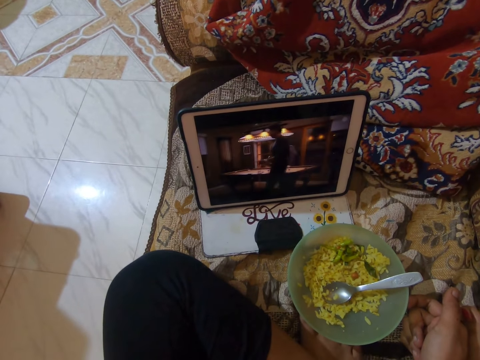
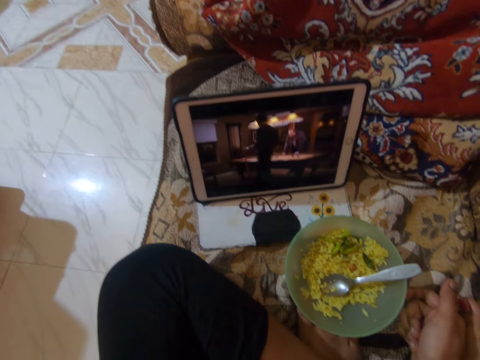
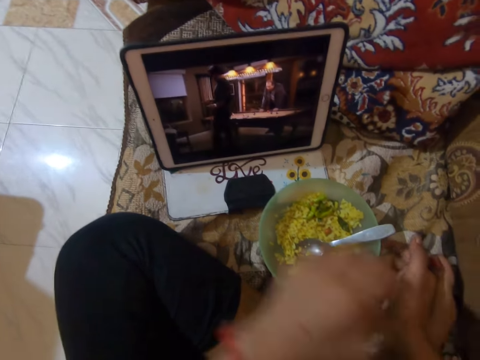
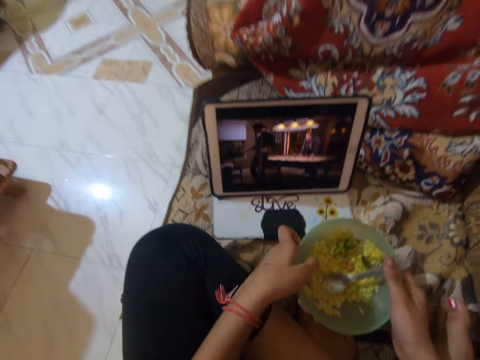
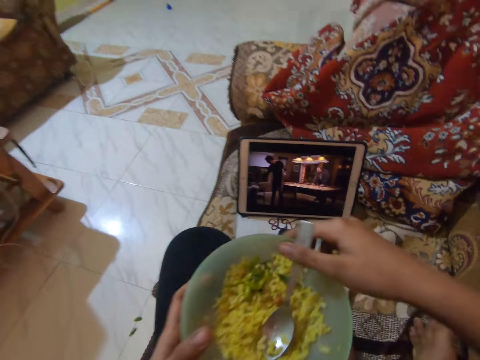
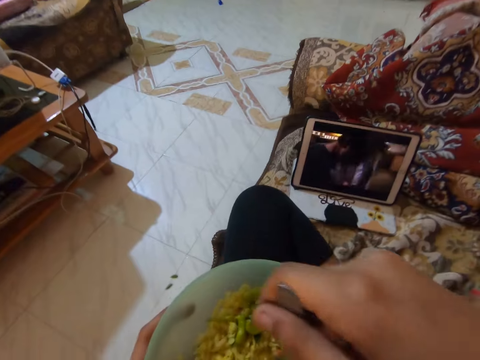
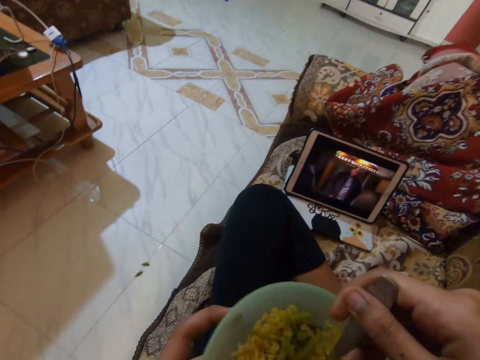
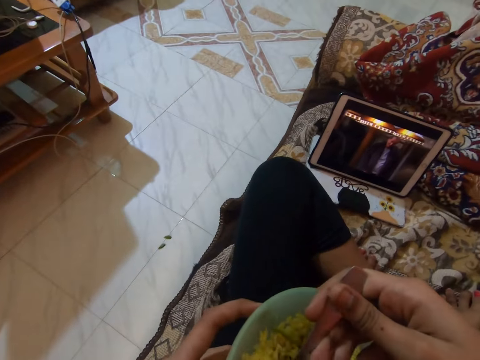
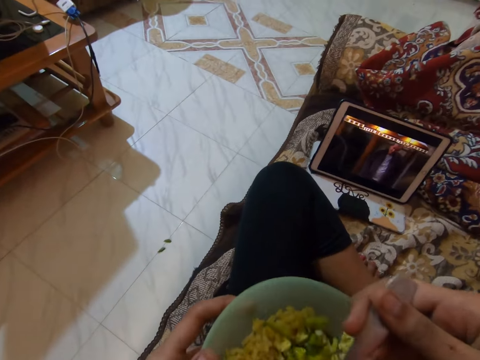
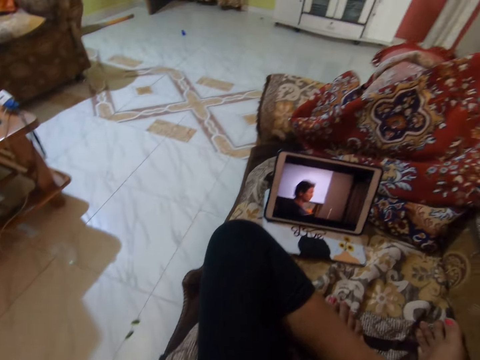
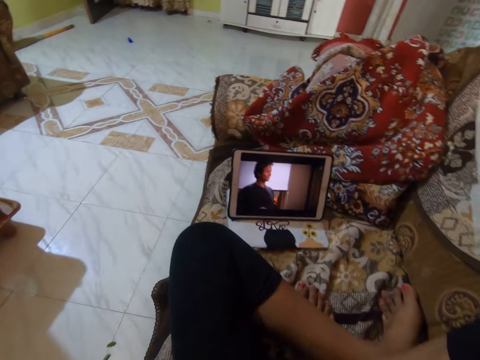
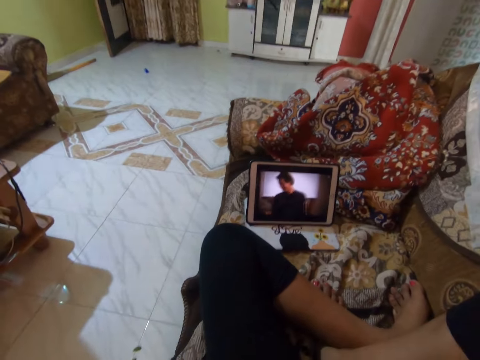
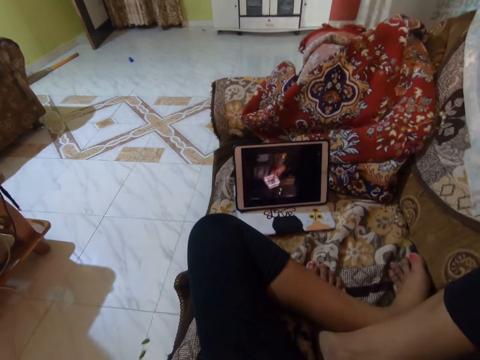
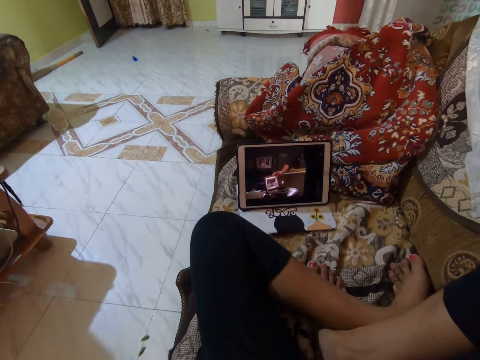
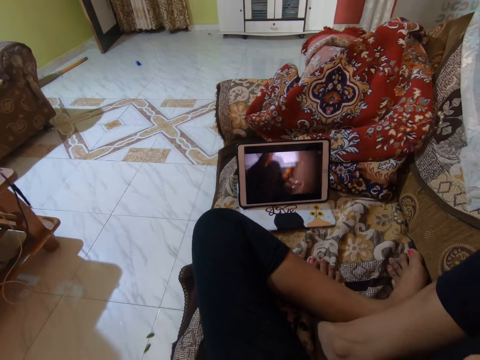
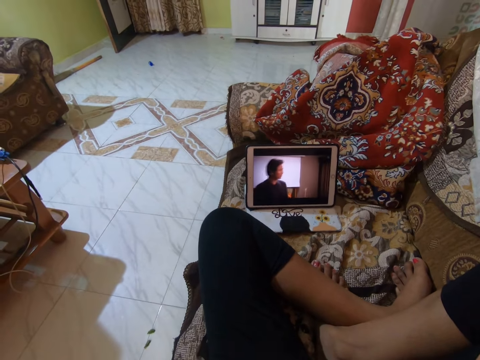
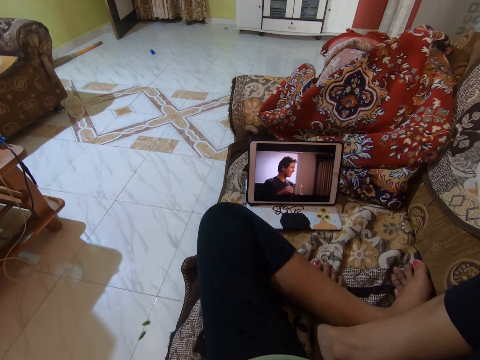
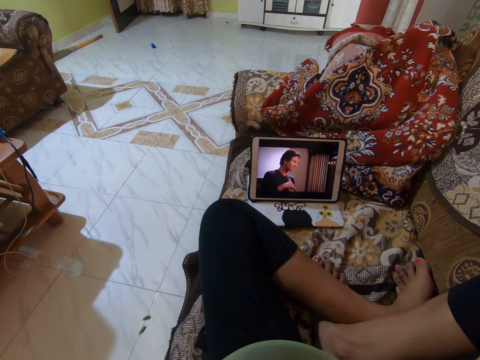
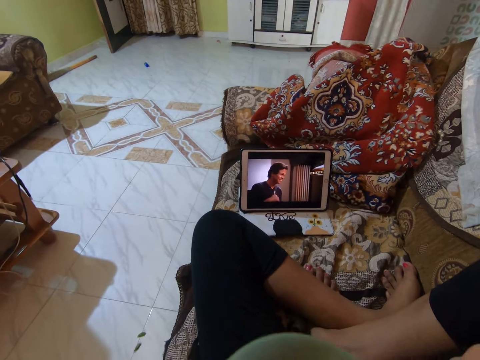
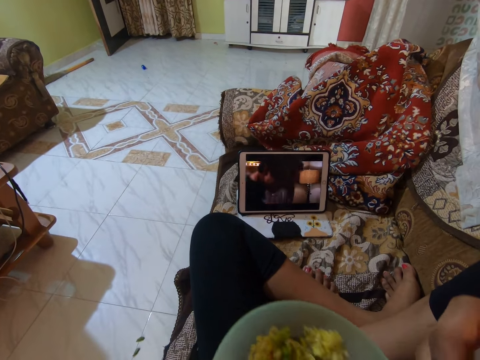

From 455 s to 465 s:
The camera wearer holds the plate with both hands. They take a bowl of rice. They scoop the rice with a spoon. They eat the rice. They watch a movie with a tablet.

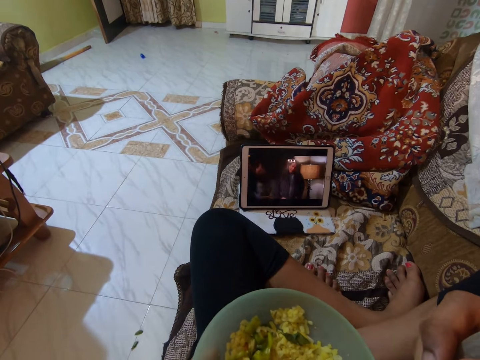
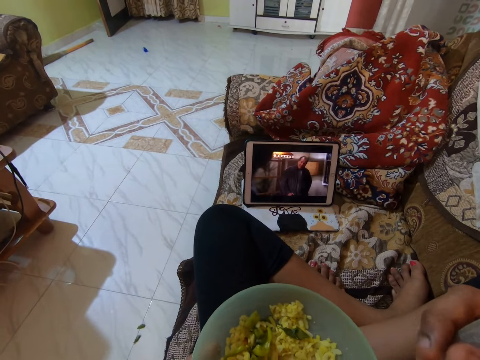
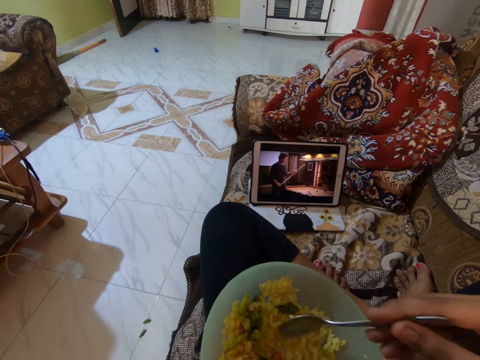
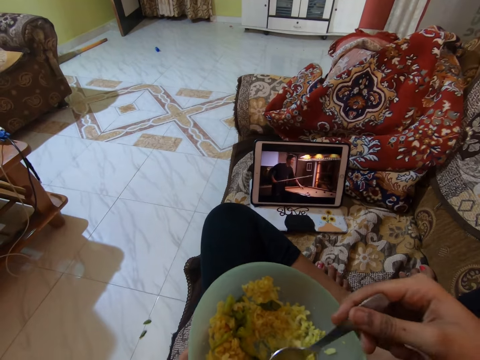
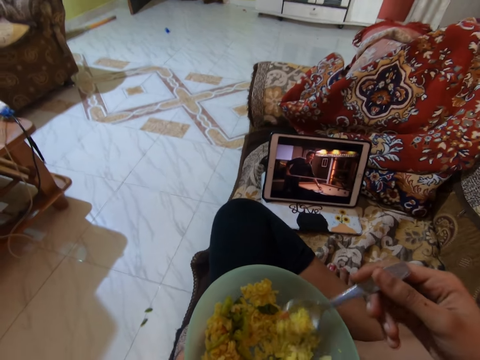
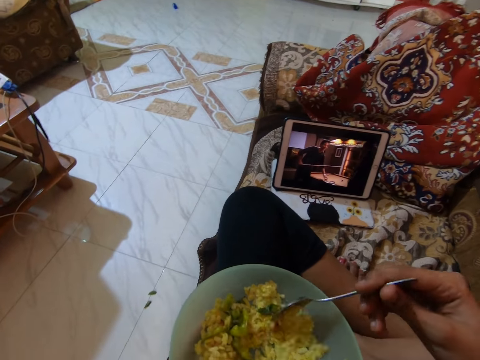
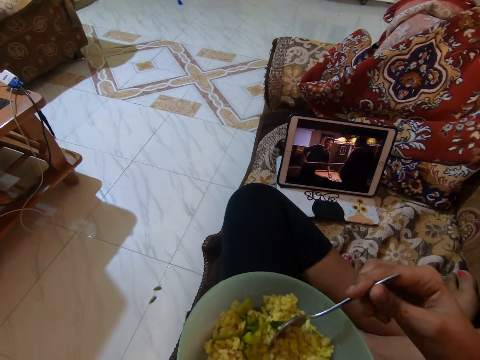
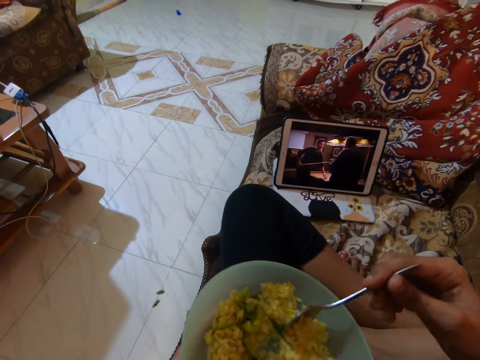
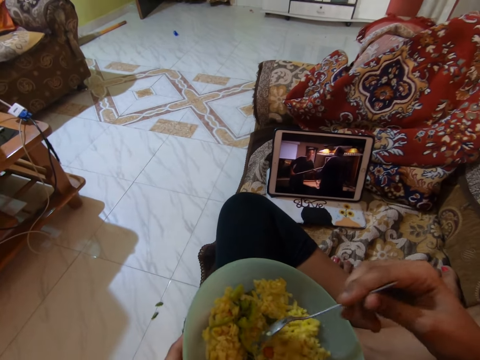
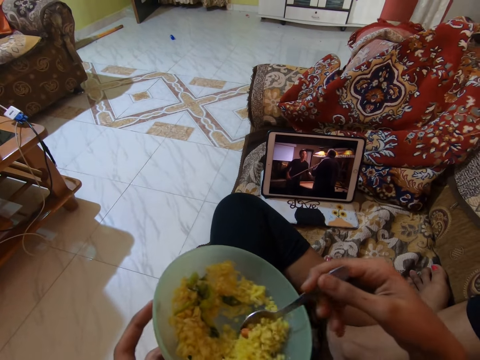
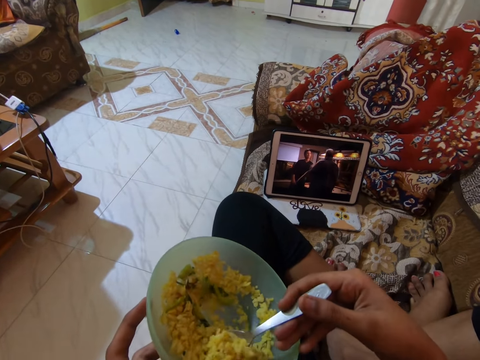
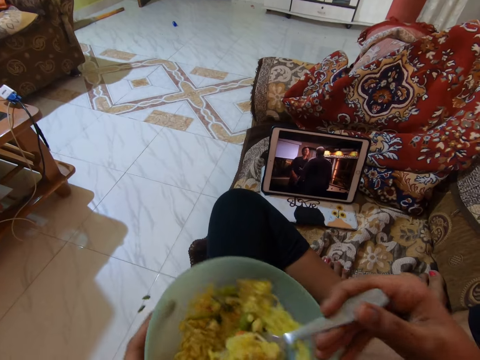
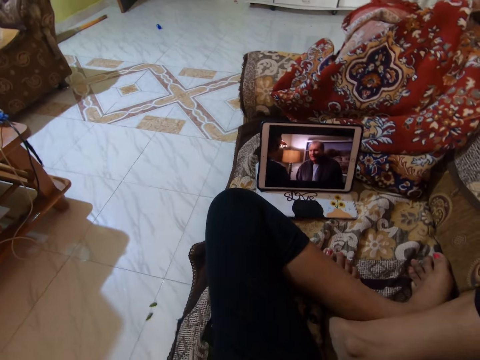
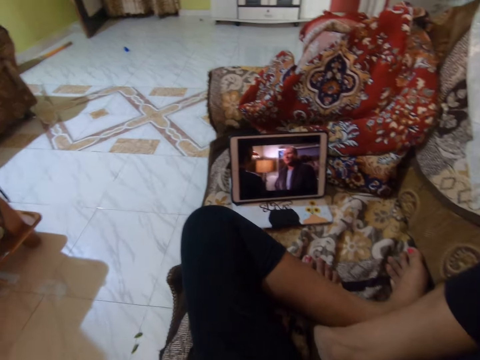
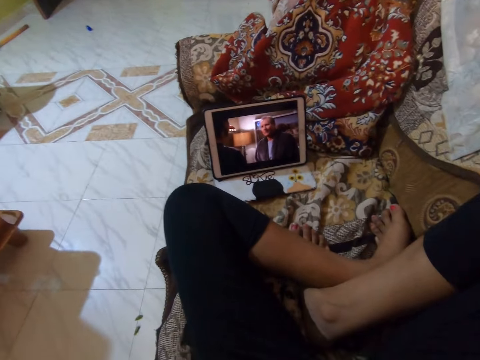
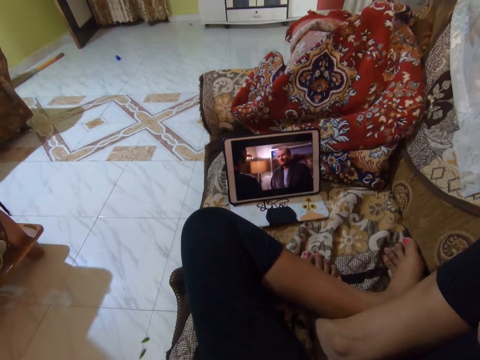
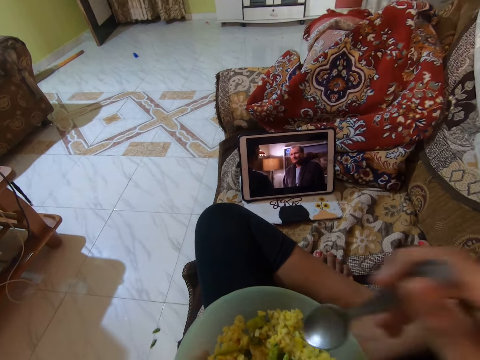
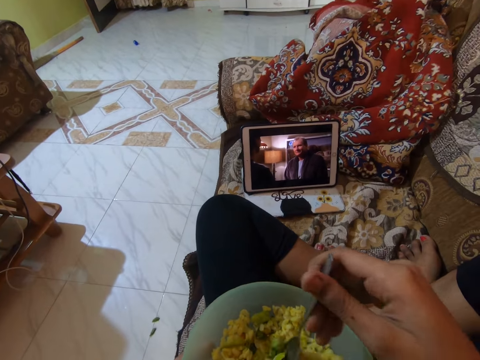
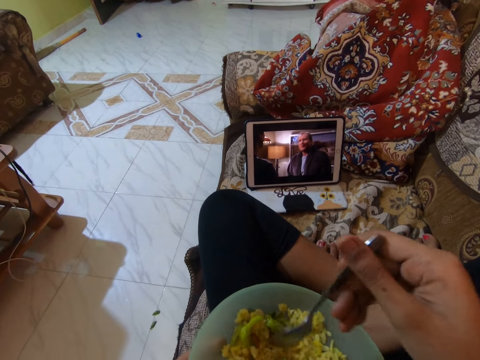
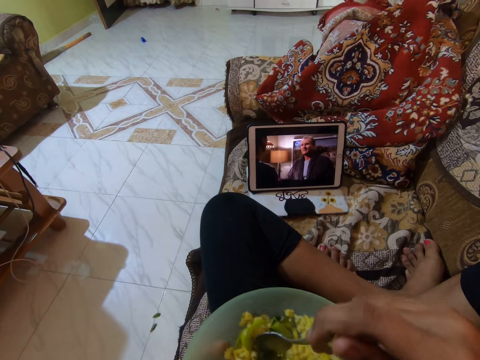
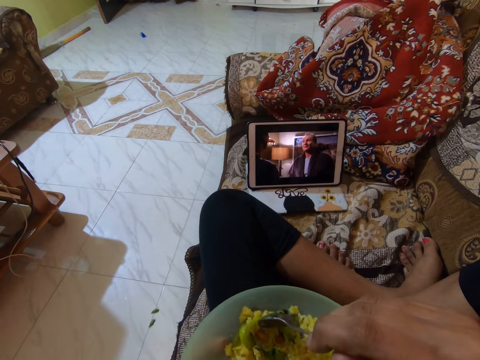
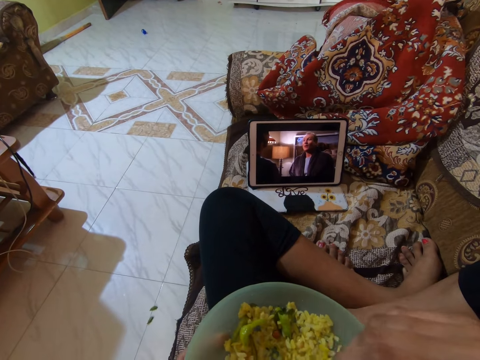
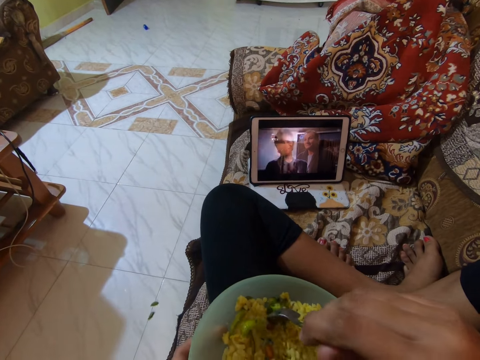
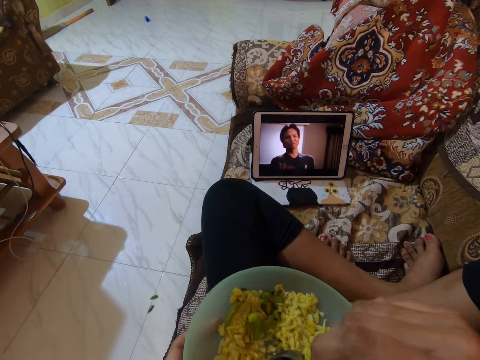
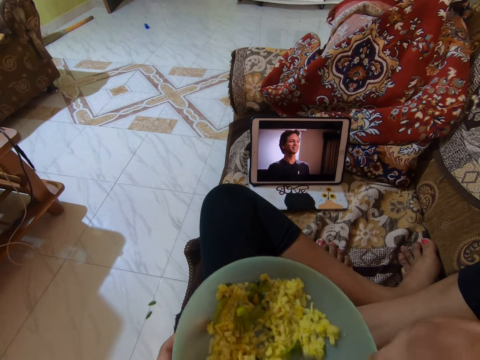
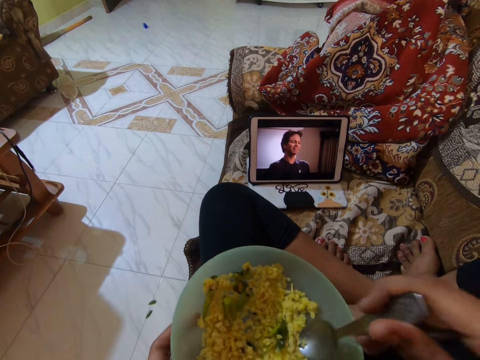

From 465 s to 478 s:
The camera wearer scoops the rice with a spoon. They eat the rice. They watch a movie with a tablet. They play around with the food.

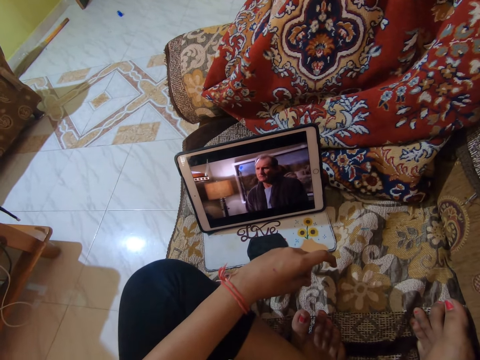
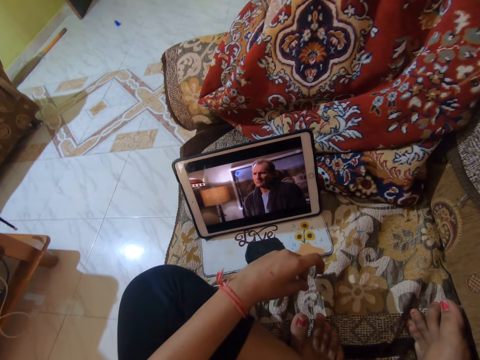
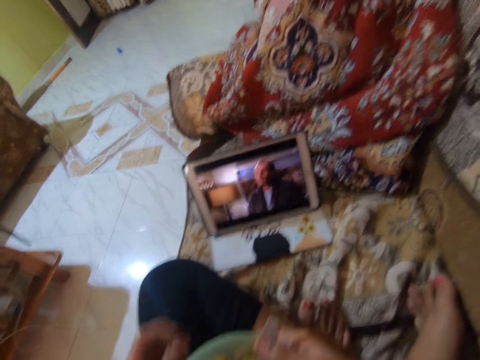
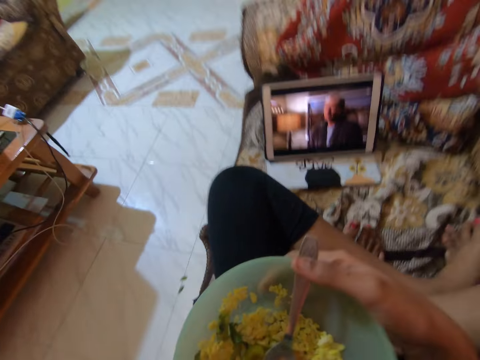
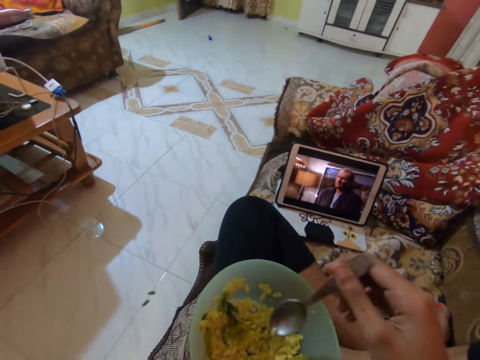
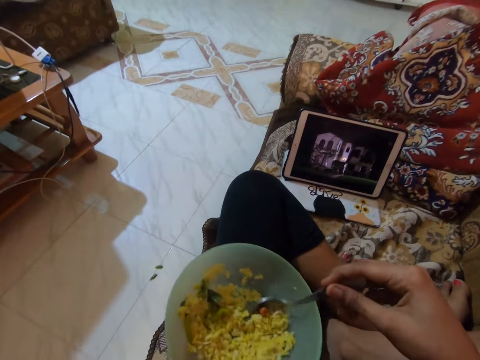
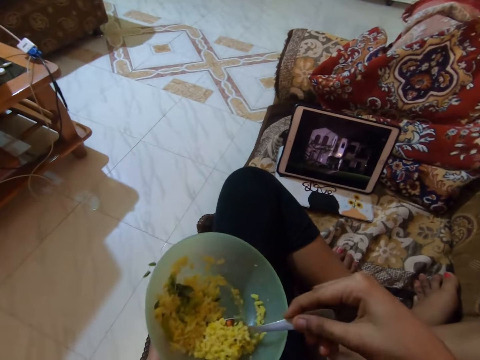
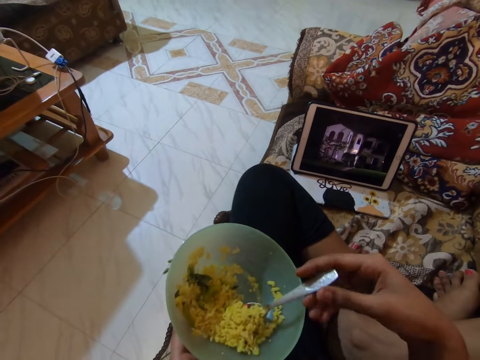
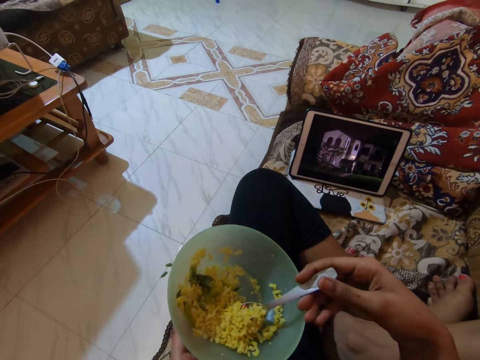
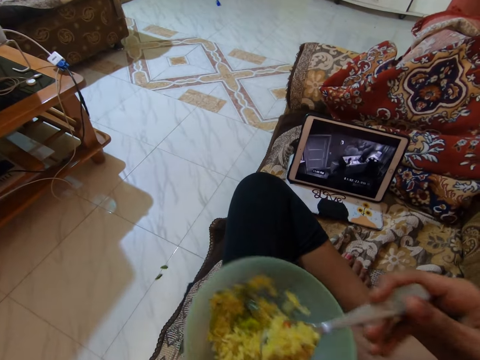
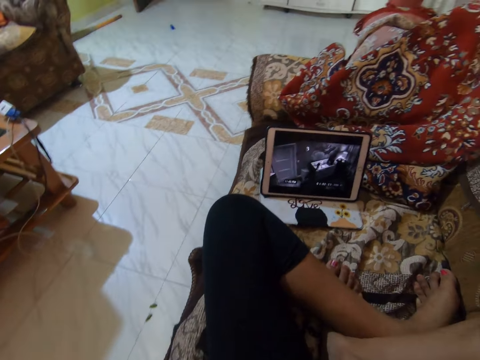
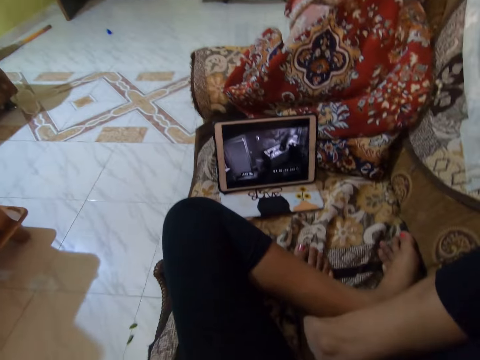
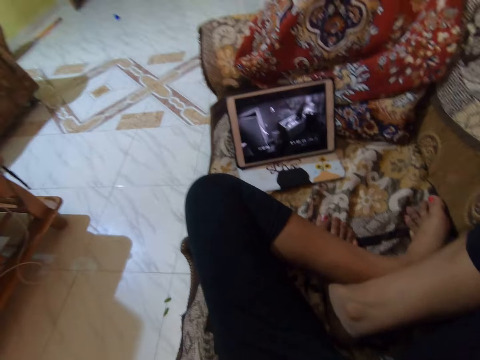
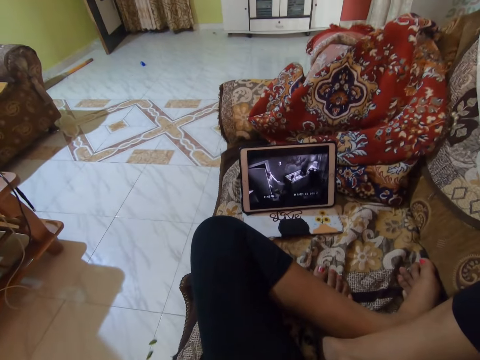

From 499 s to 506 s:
The camera wearer holds the plate with both hands. They scoop the rice with a spoon. They eat the rice. They watch.
